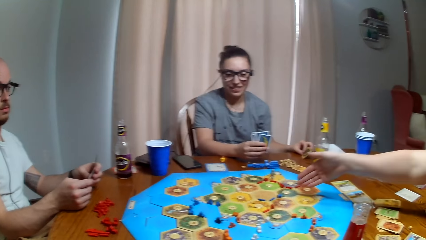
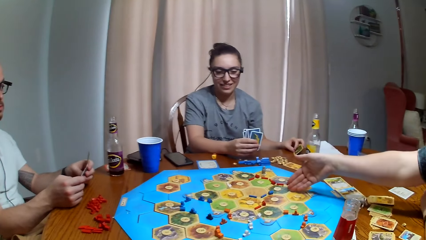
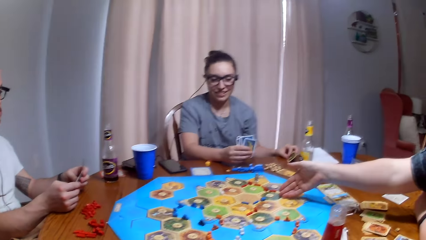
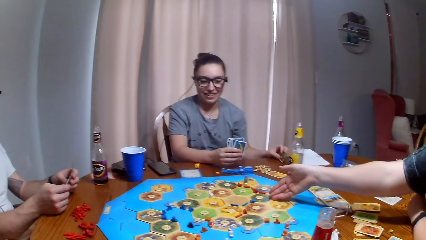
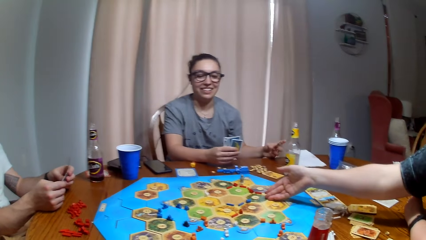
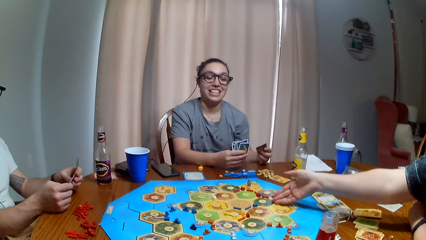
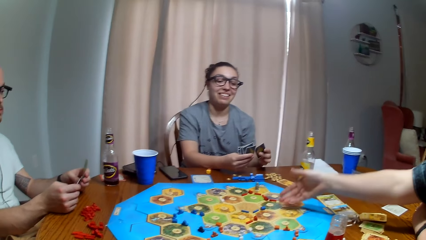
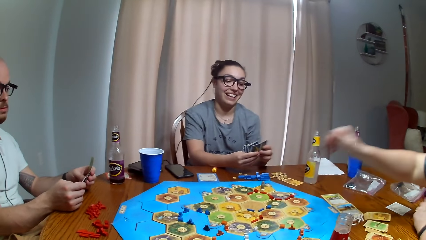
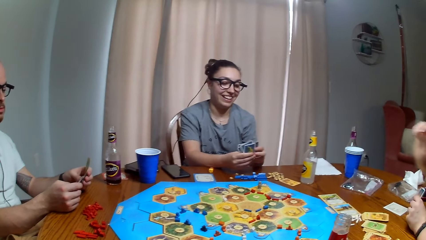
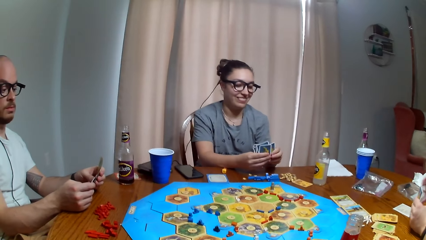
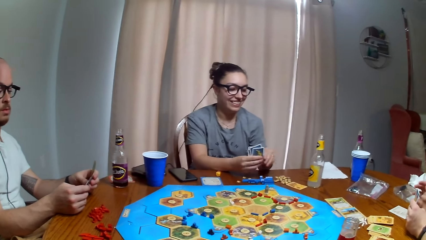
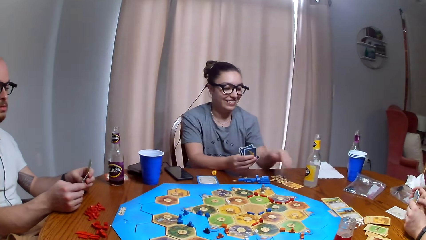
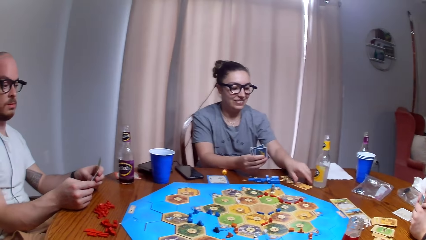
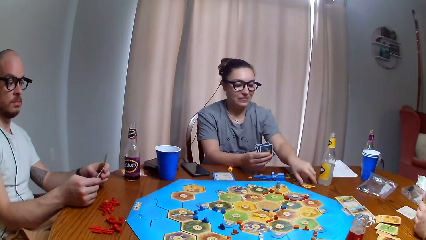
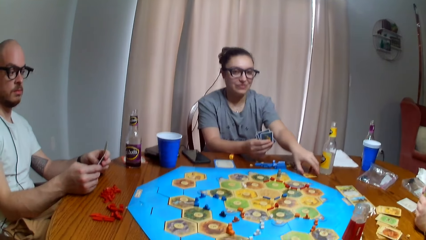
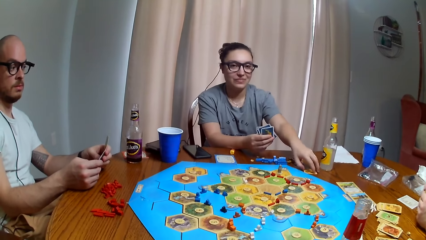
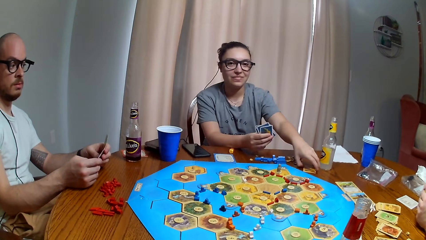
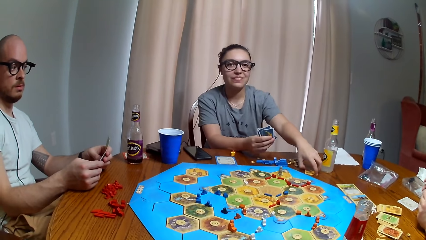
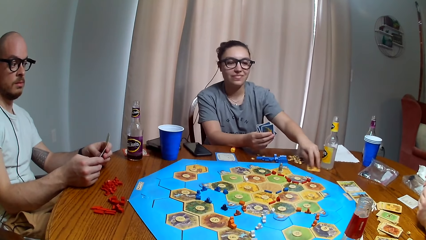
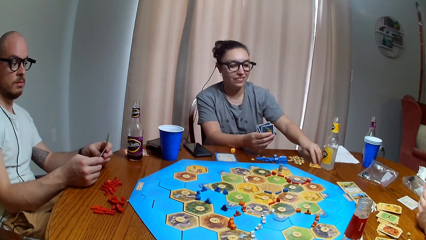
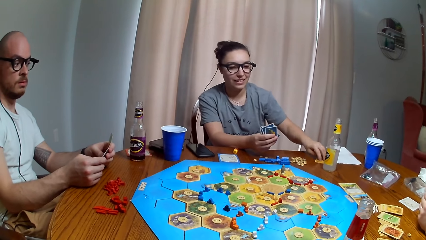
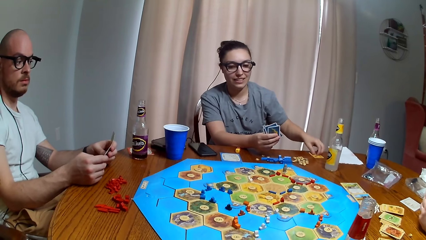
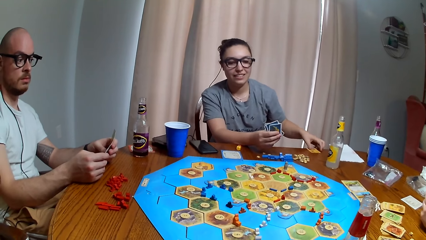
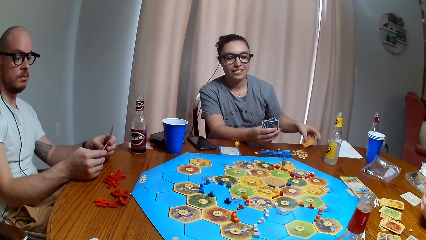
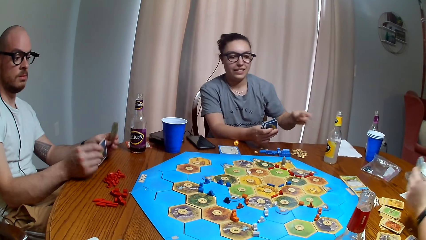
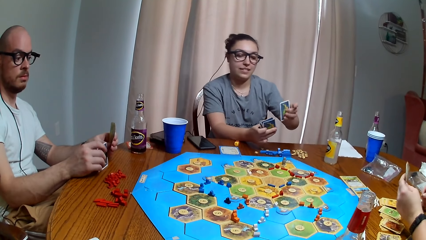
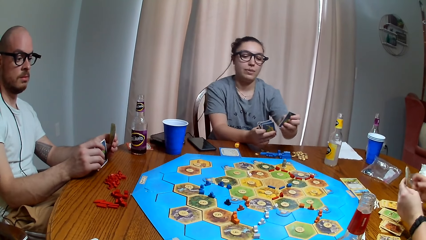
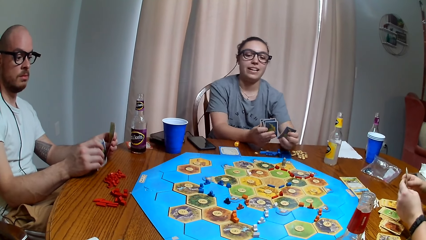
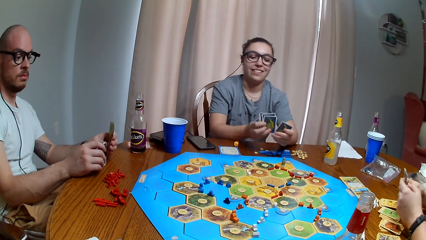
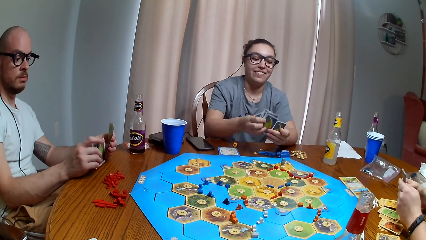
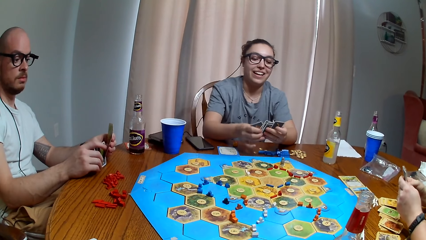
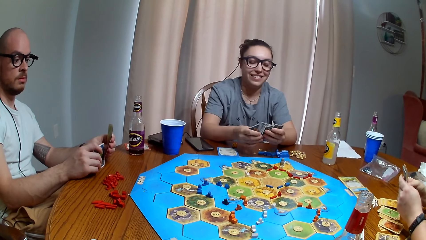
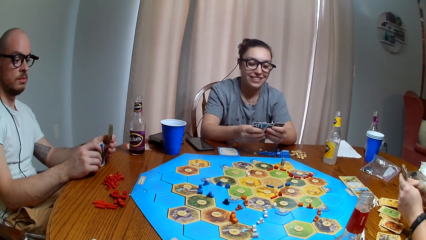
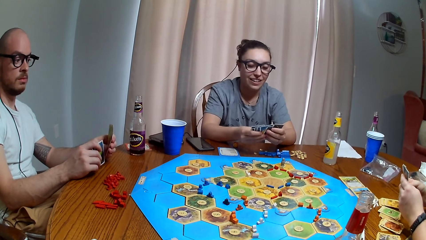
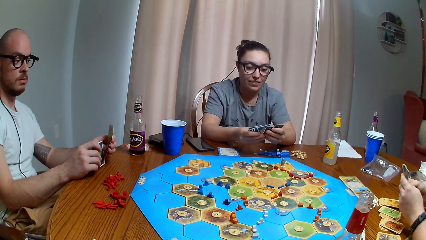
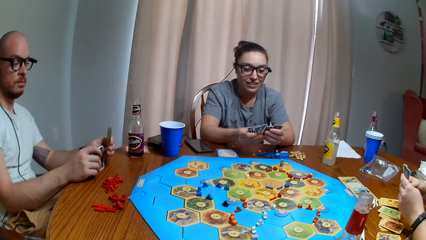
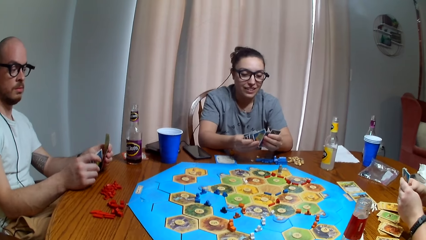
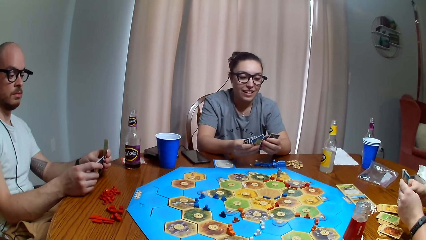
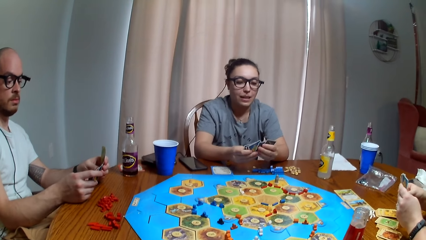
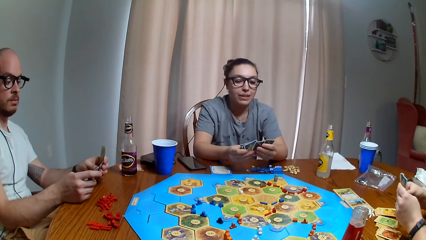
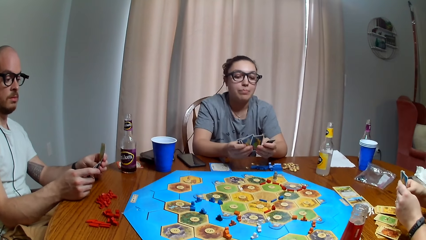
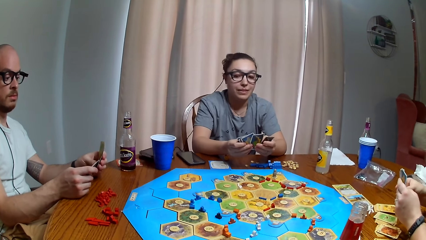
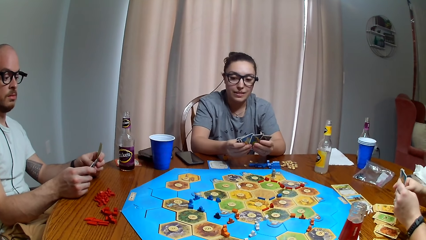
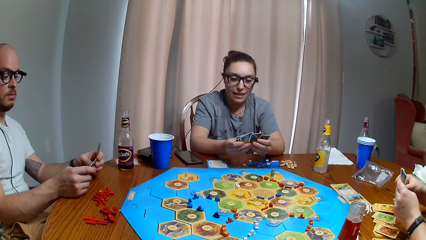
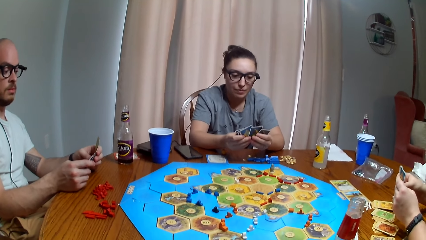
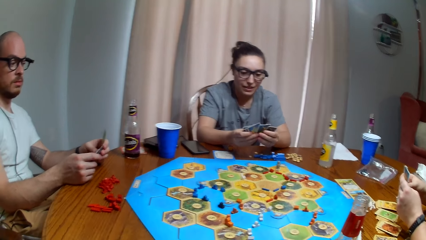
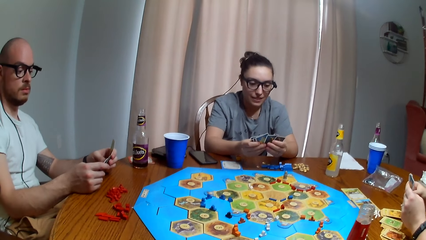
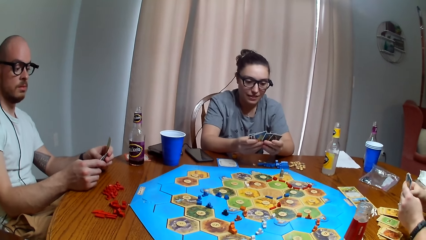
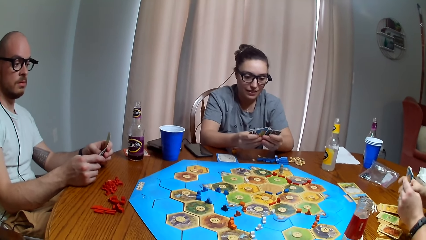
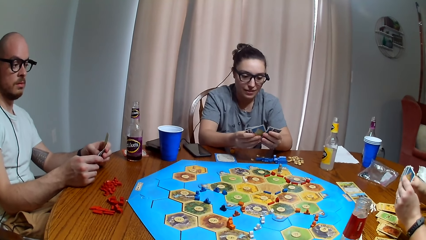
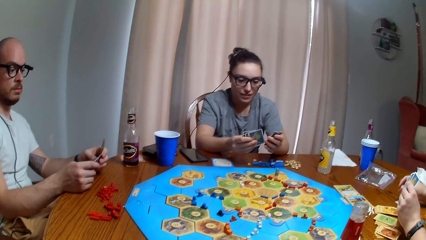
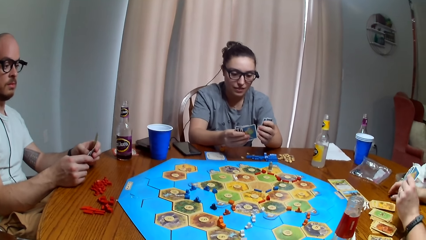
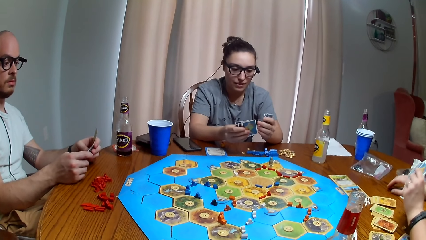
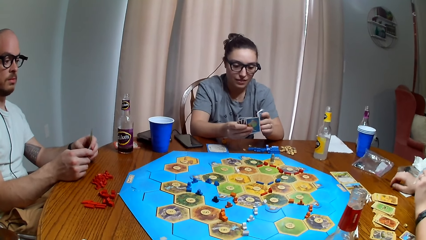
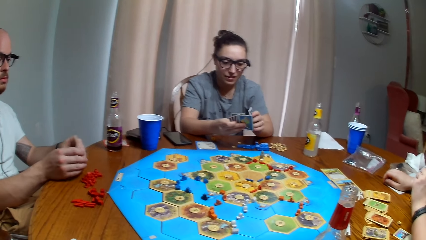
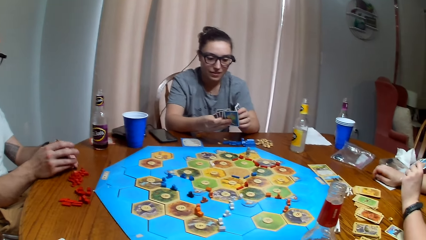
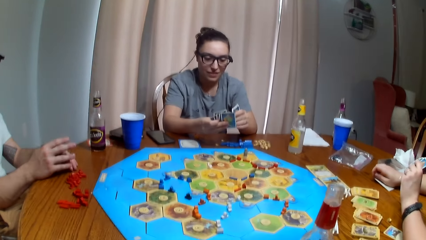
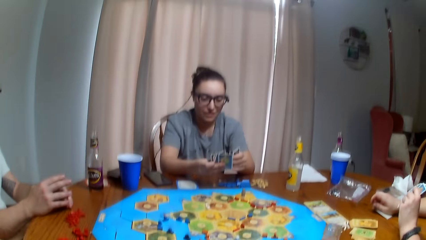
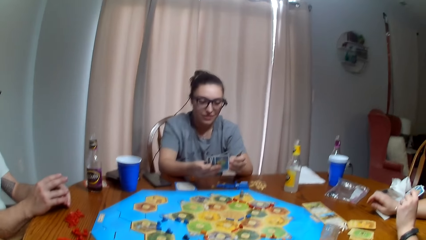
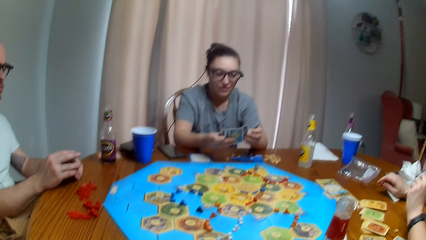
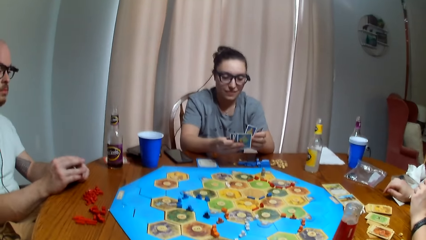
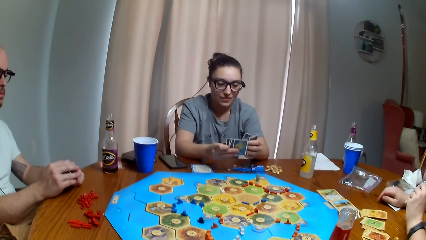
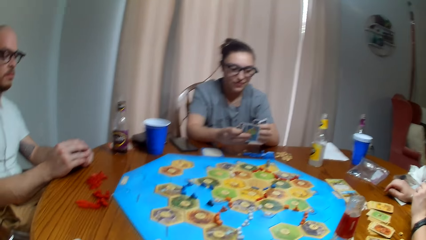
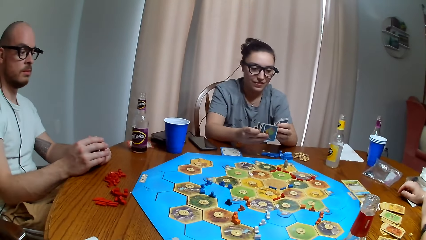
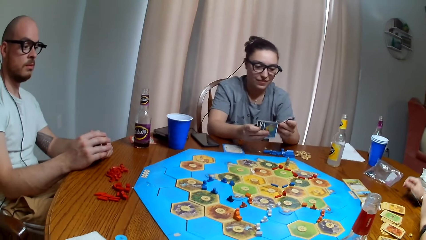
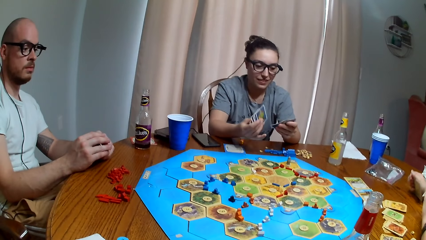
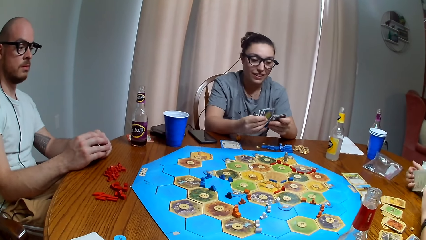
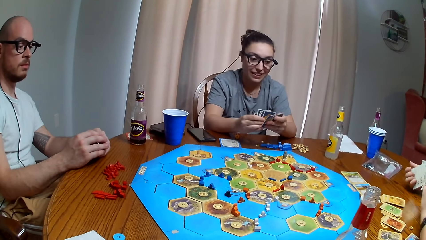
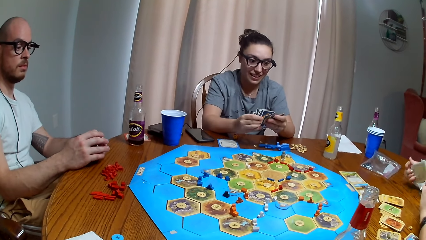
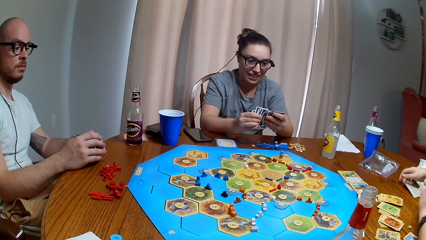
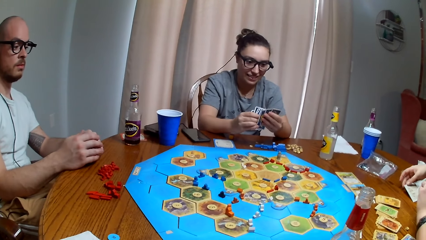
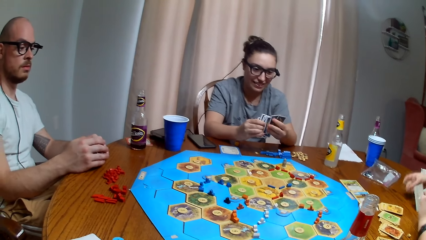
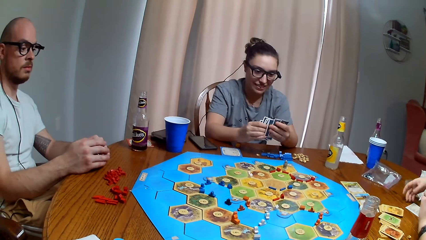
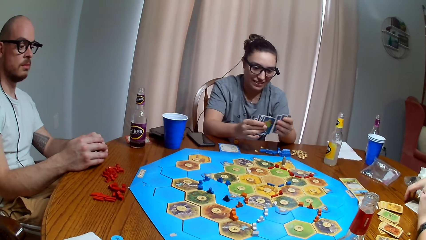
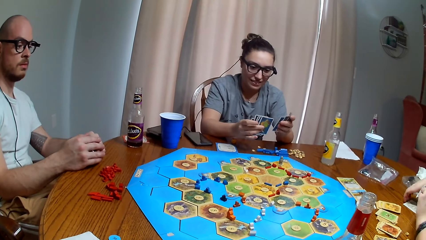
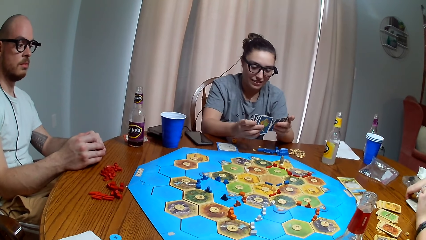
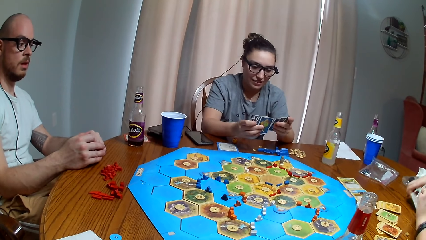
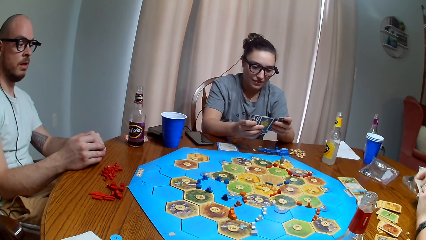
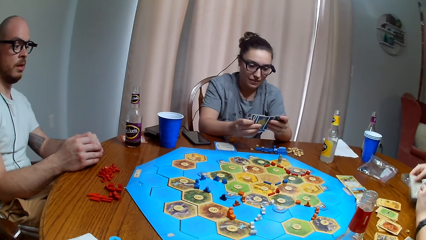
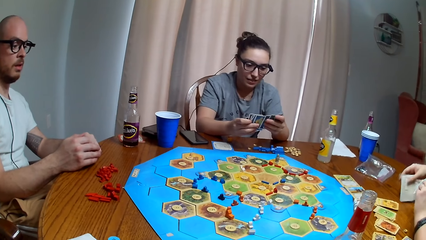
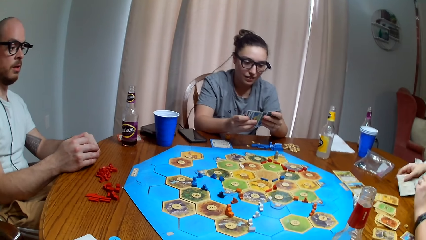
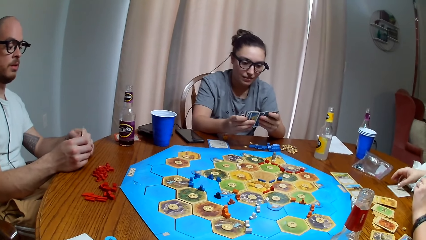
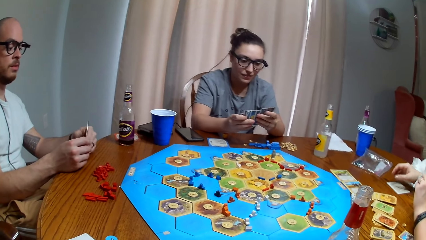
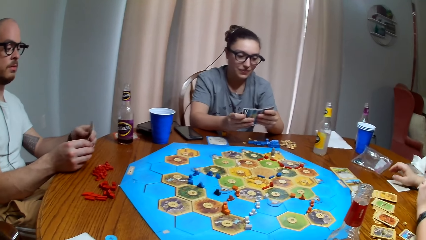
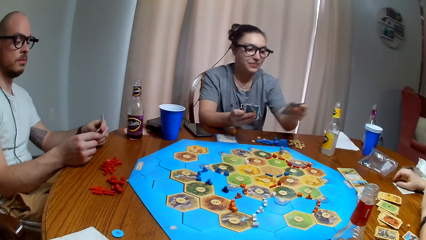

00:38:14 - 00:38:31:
A woman points at the board. The camera wearer dialogues with the woman. The woman holds the card.
